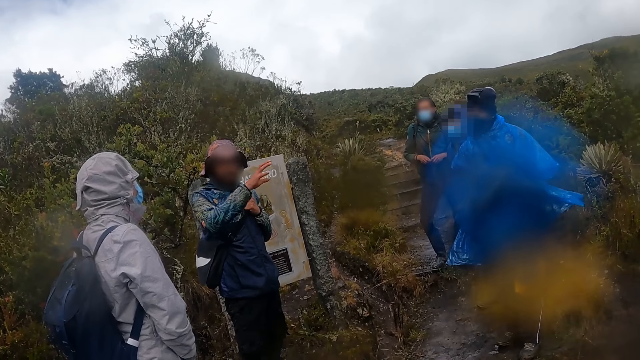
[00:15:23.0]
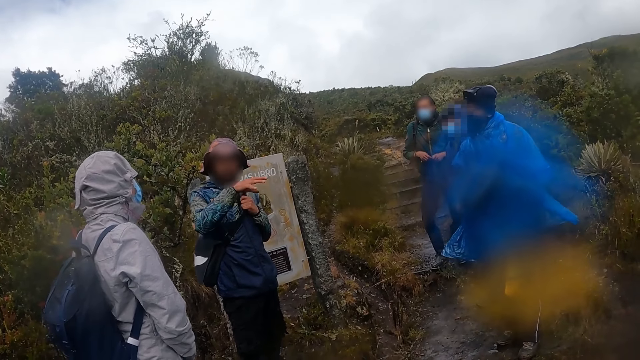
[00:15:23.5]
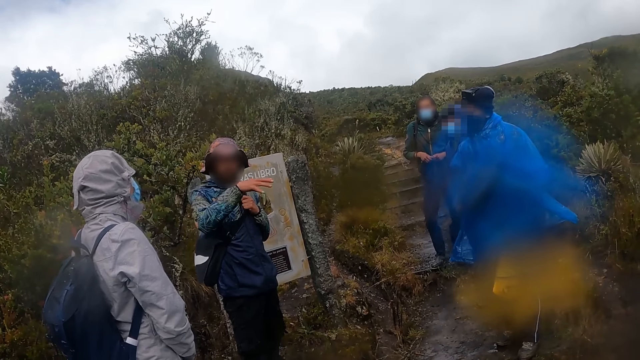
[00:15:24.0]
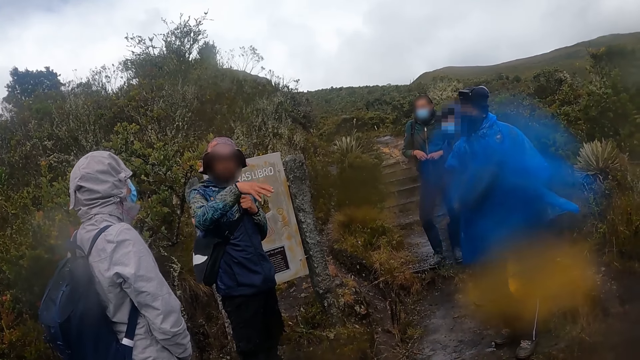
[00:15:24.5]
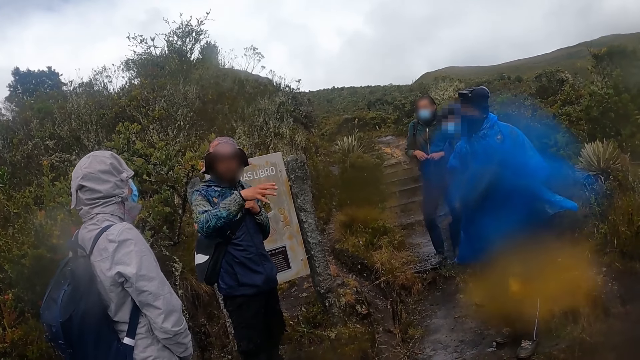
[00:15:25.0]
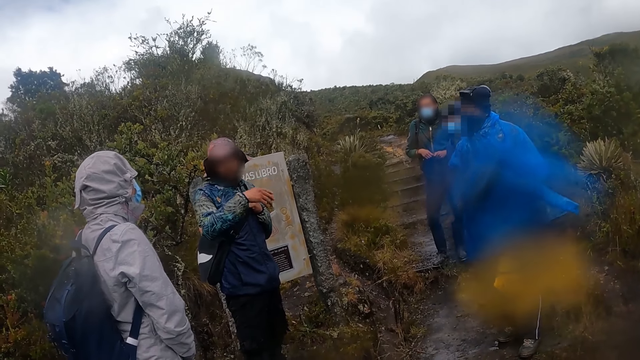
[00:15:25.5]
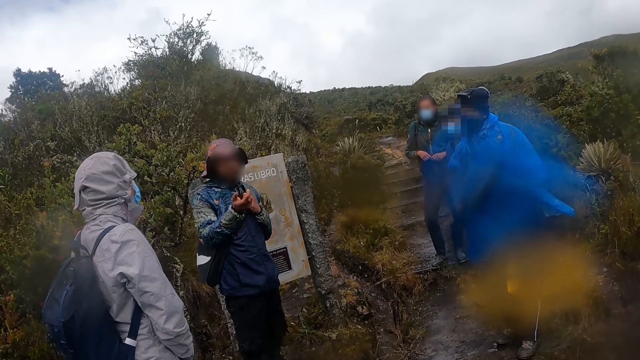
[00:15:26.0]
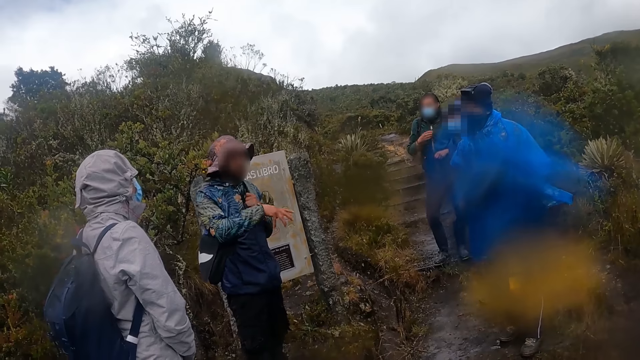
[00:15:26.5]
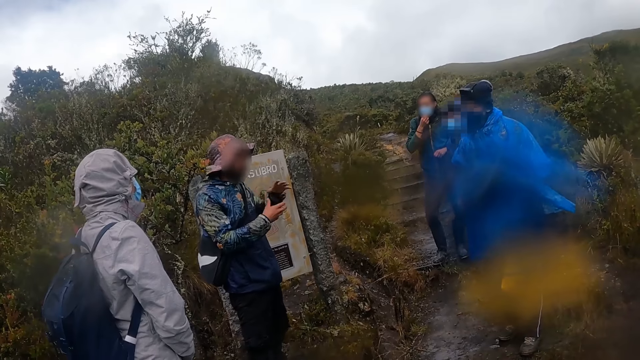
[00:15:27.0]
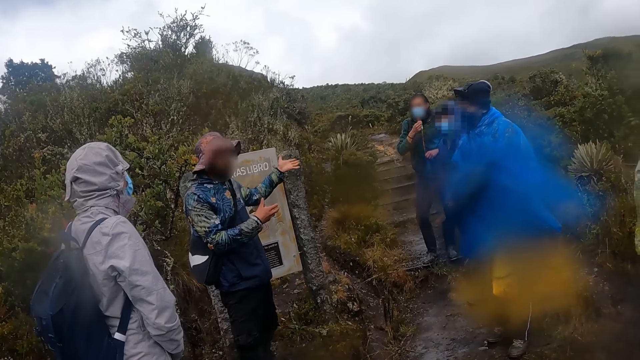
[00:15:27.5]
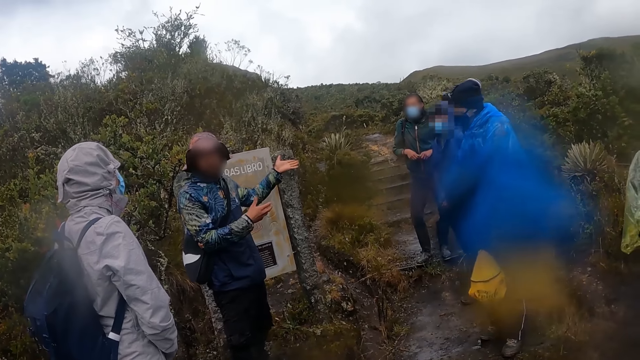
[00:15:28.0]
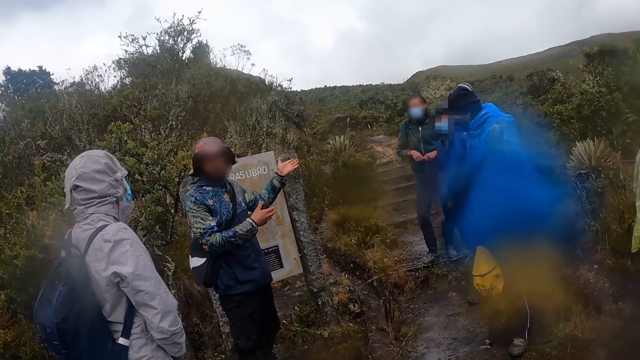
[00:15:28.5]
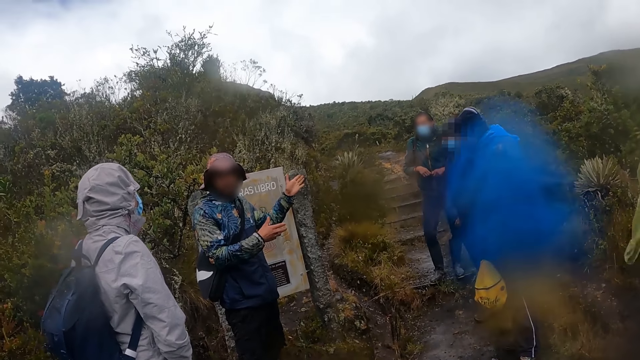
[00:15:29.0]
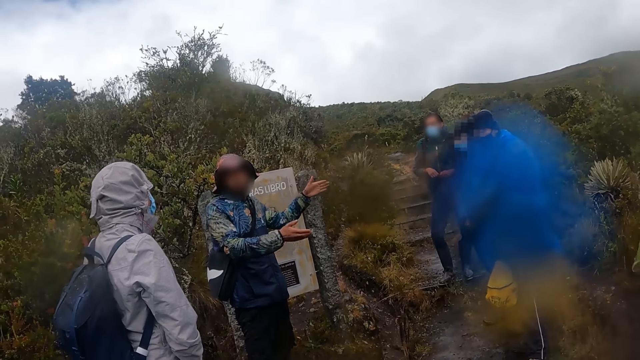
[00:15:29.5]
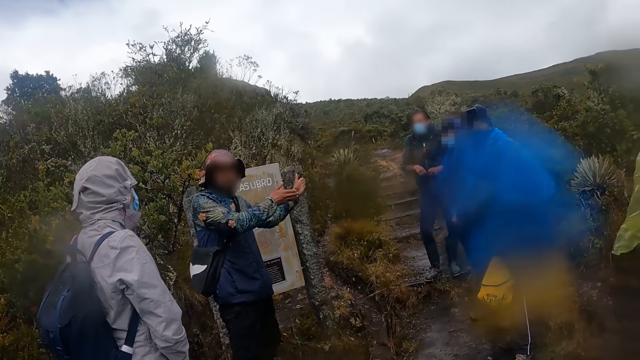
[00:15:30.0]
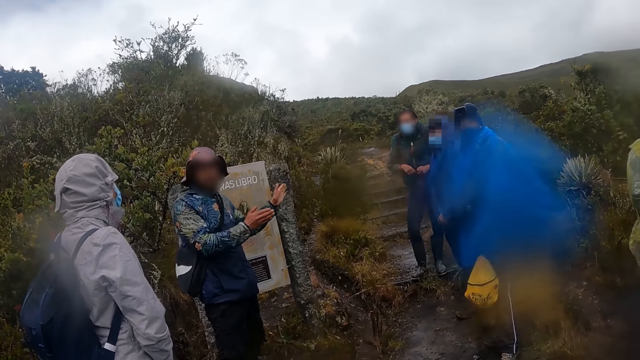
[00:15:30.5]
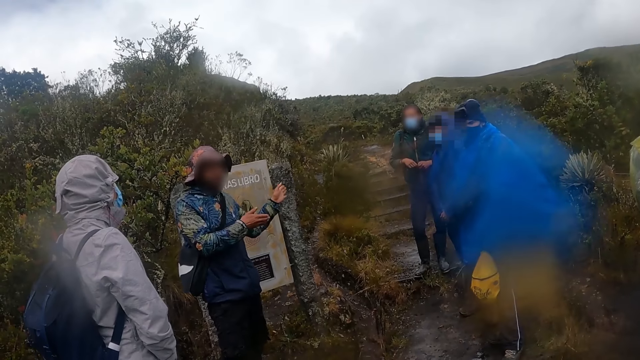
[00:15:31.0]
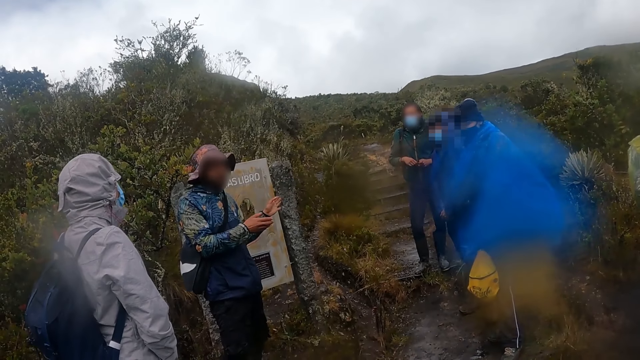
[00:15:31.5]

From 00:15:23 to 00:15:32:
The man adjusts the facemask on his face with his right hand.

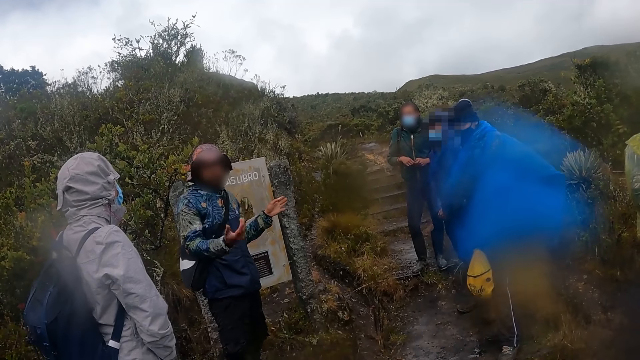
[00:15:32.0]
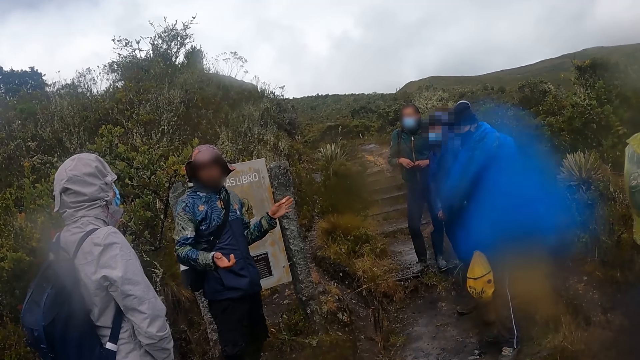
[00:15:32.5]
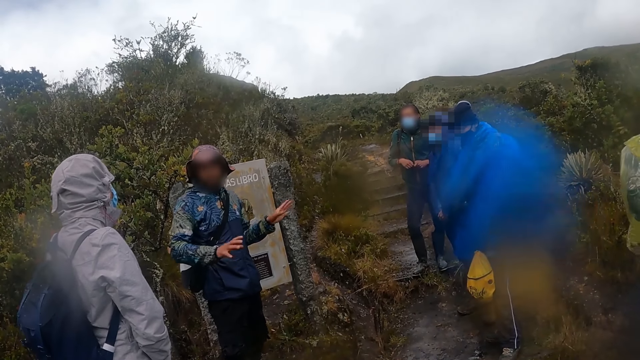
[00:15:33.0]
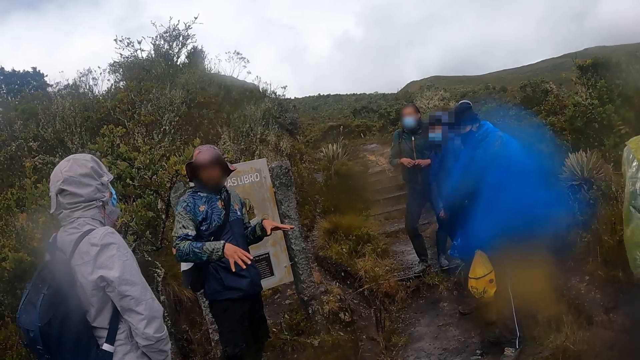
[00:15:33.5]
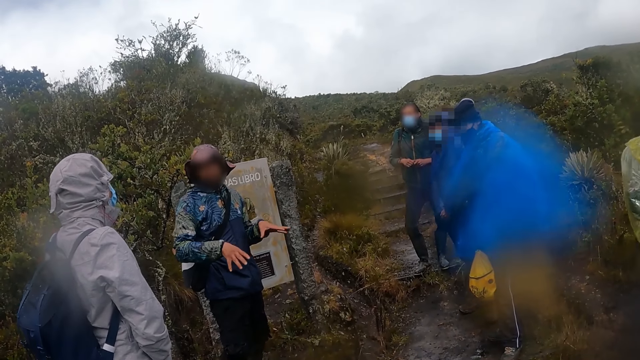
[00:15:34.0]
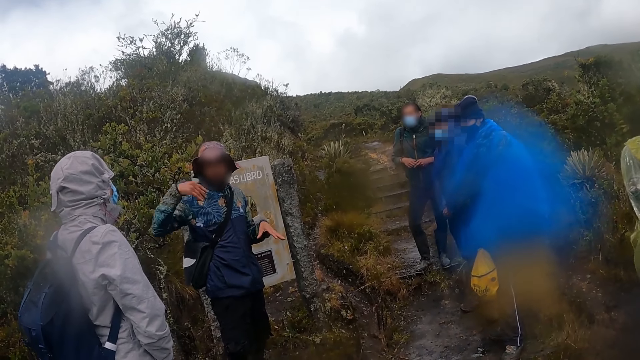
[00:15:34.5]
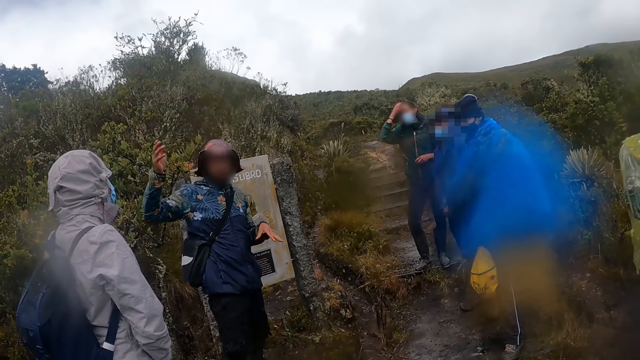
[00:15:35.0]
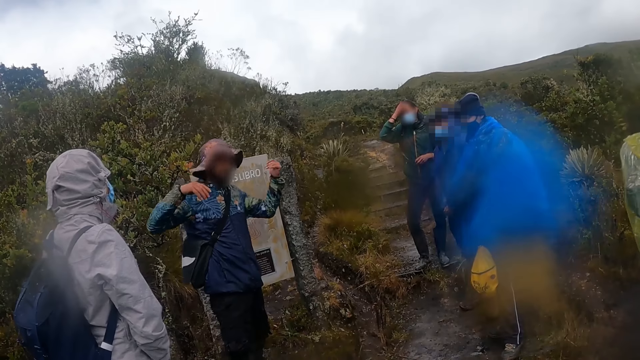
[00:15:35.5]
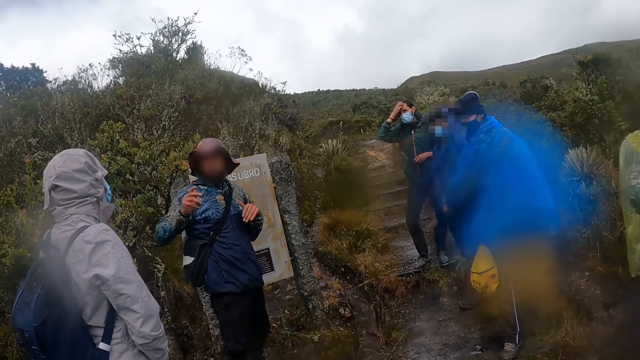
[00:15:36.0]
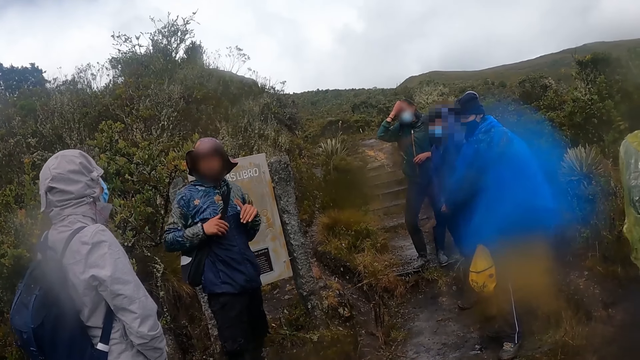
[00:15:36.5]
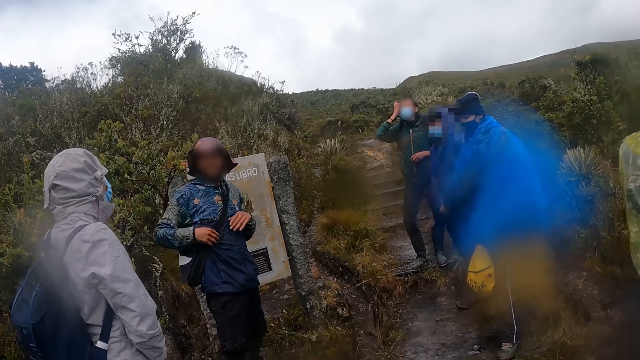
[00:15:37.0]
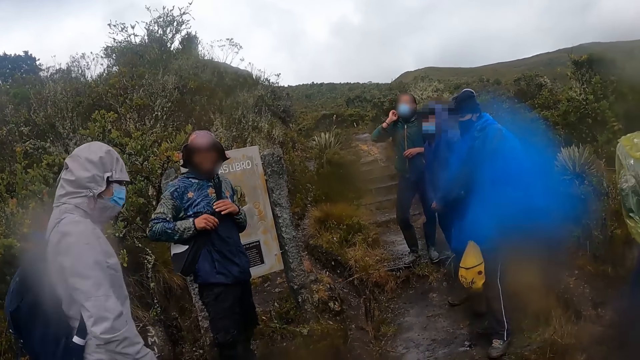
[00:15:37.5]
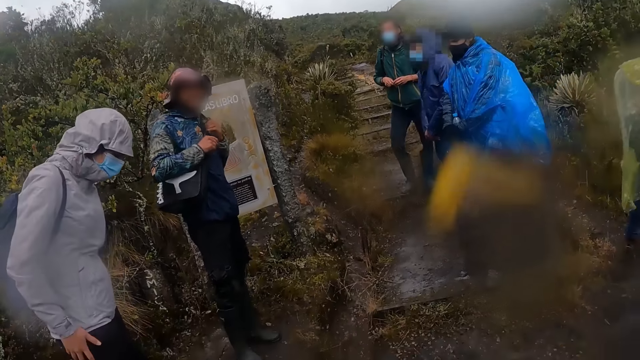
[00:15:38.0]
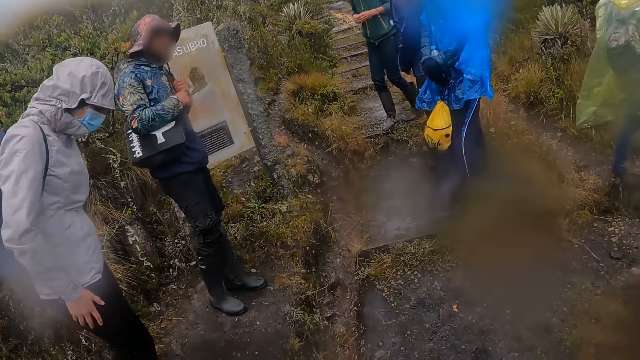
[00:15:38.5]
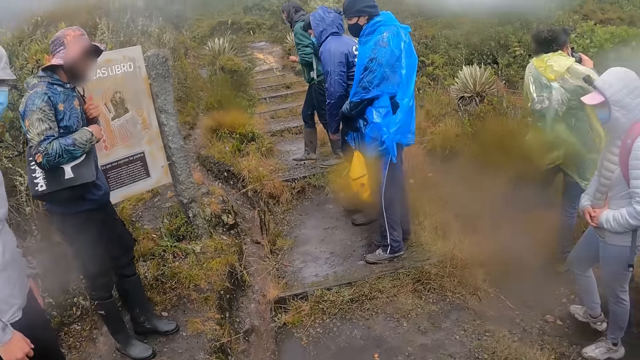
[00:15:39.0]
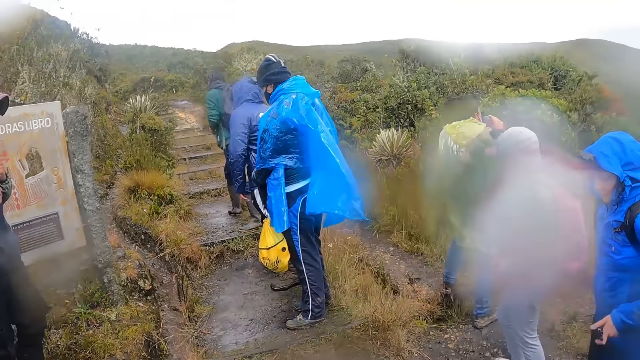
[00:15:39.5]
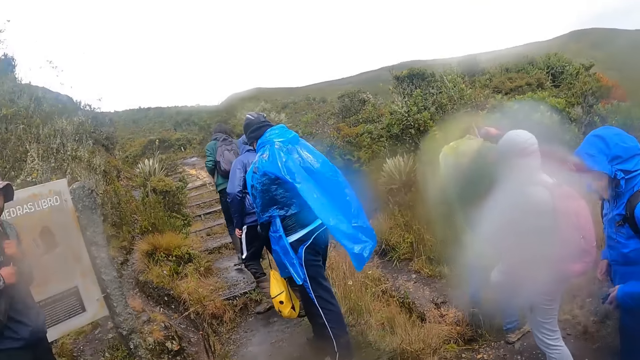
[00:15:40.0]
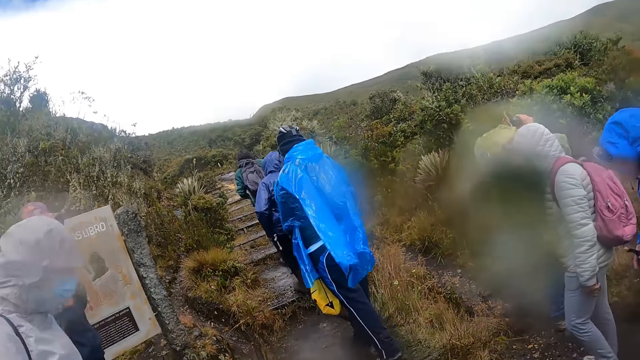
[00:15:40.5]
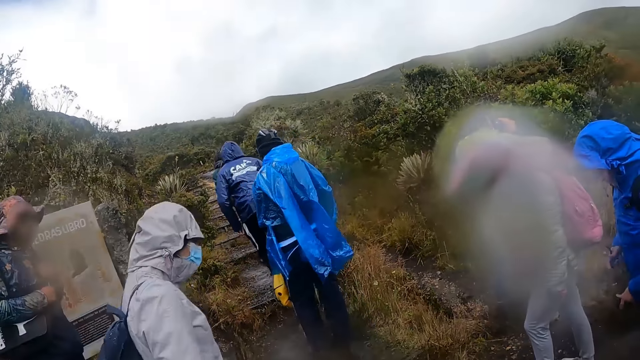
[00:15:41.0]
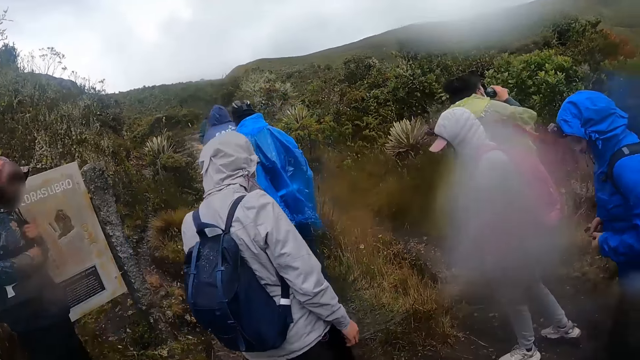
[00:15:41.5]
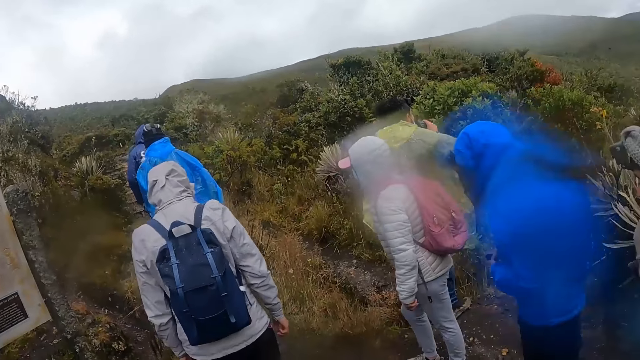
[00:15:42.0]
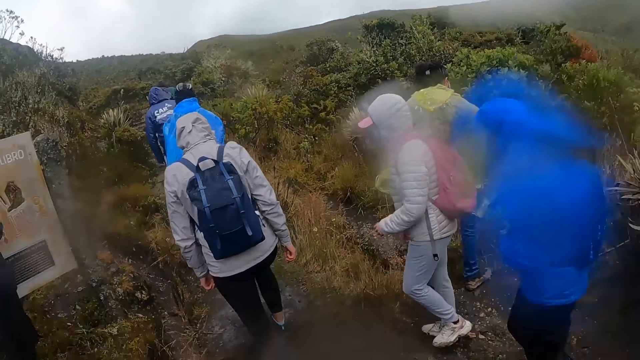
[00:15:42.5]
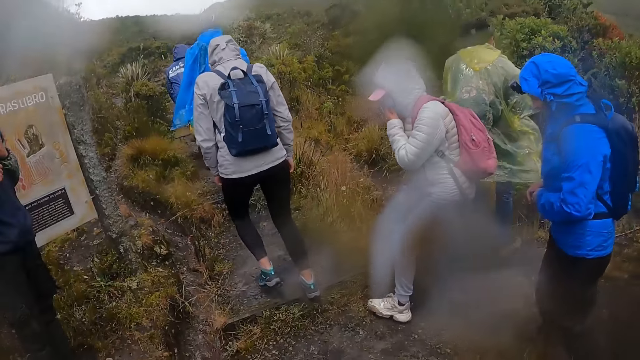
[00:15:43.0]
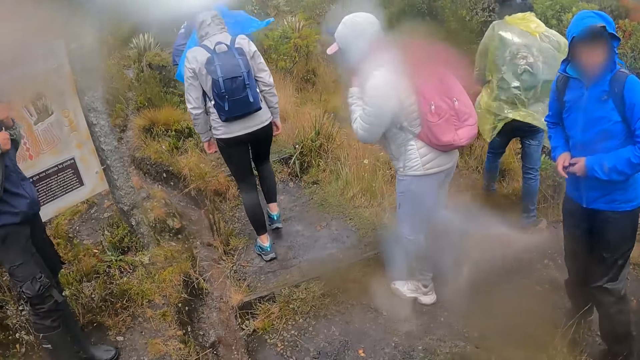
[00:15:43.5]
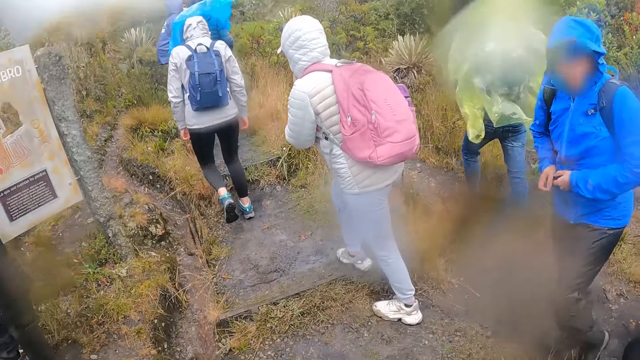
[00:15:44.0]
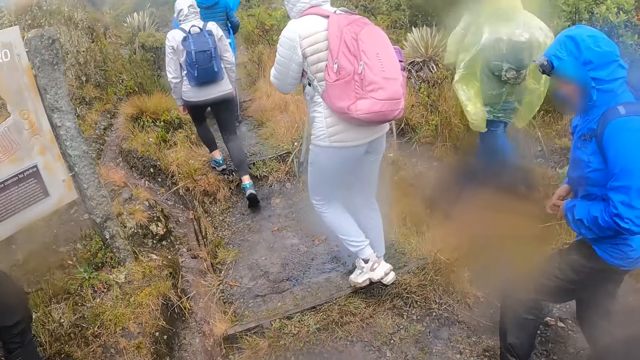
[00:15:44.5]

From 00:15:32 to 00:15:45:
The man rubs his face with his right hand. The camera wearer walks on the valley with the woman, the man and the group of people. They walk around.
